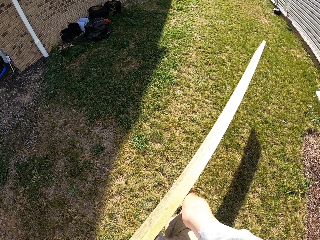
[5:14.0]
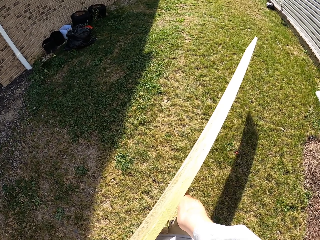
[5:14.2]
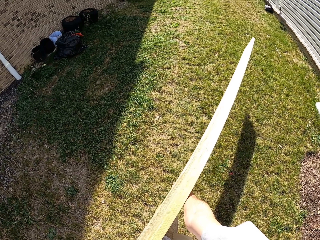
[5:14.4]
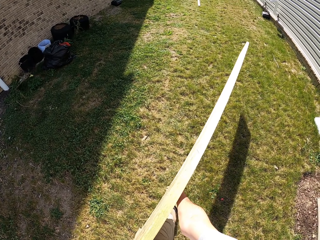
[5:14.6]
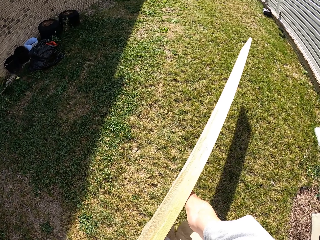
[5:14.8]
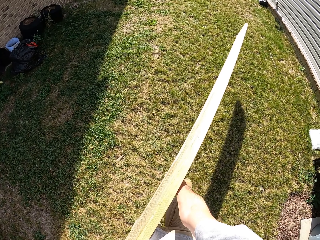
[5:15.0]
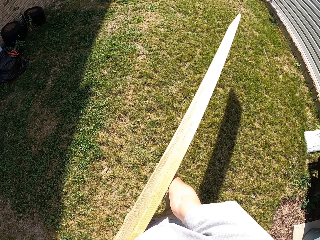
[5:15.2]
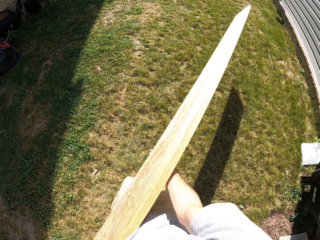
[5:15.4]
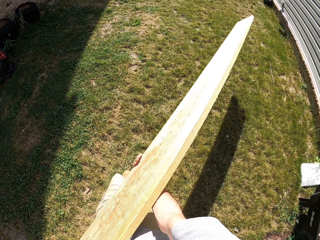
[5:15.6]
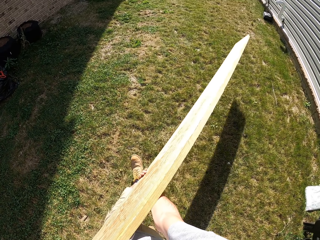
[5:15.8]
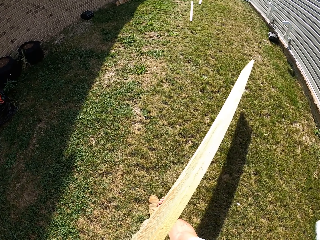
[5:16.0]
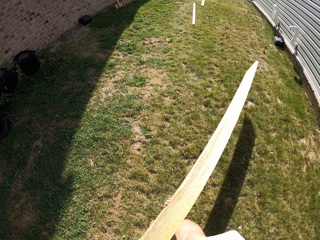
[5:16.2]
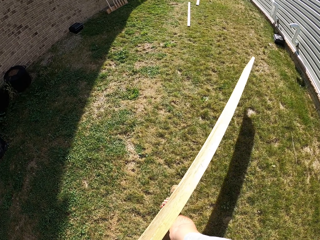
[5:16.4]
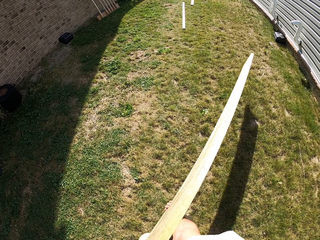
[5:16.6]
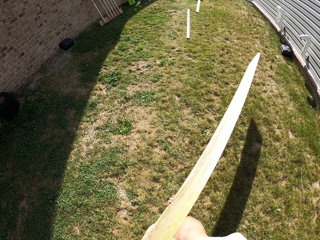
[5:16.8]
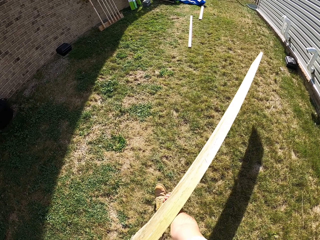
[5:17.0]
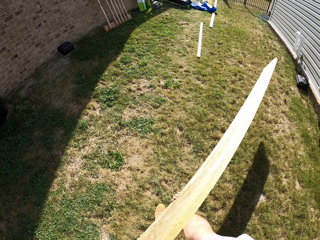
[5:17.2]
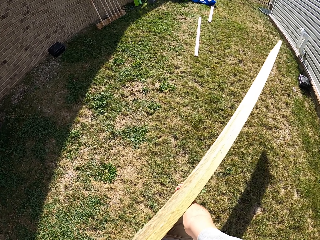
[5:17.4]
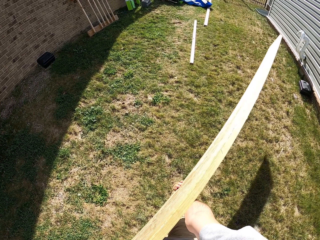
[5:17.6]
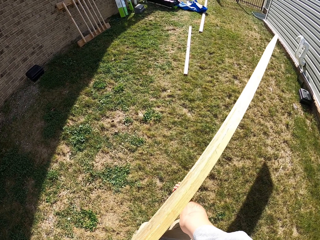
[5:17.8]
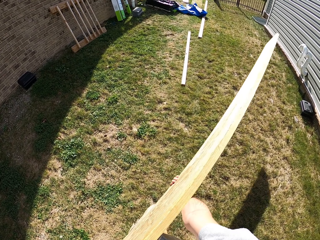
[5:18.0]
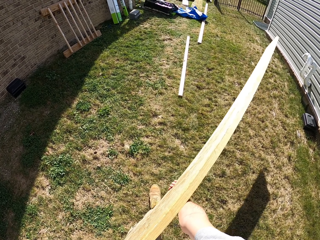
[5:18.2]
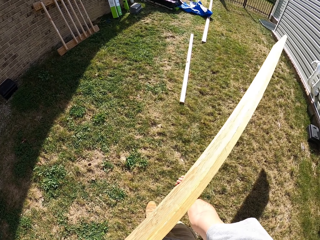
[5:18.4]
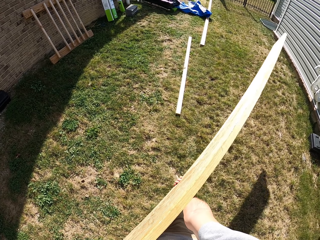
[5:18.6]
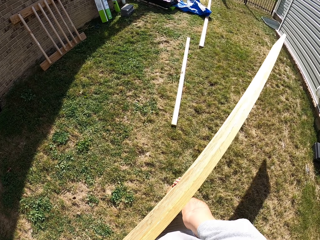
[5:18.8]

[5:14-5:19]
The camera wearer walks.

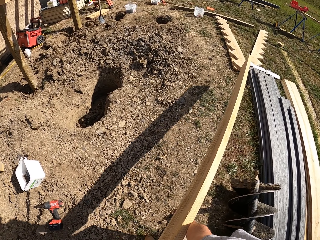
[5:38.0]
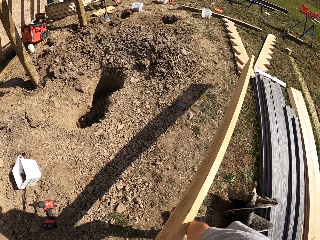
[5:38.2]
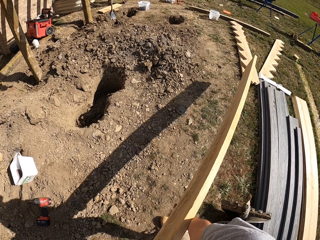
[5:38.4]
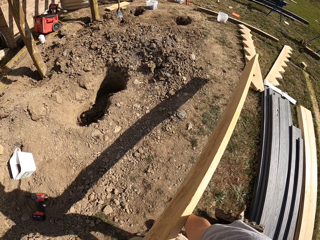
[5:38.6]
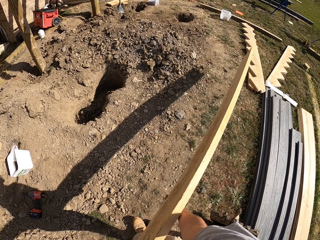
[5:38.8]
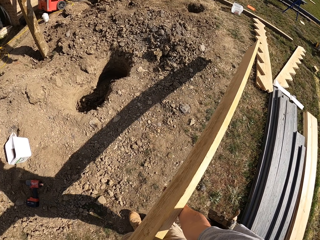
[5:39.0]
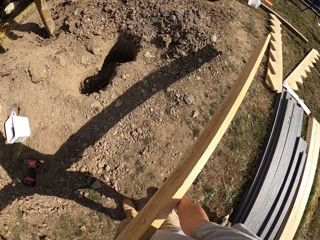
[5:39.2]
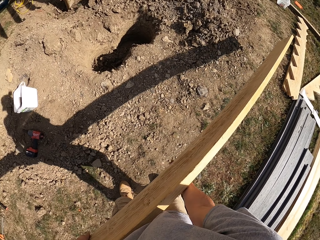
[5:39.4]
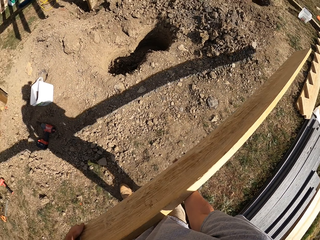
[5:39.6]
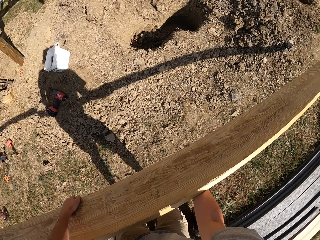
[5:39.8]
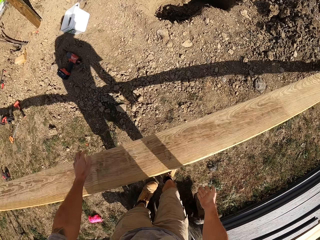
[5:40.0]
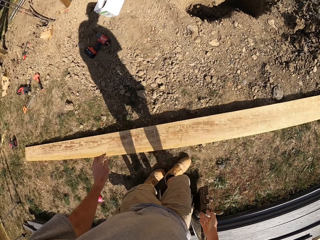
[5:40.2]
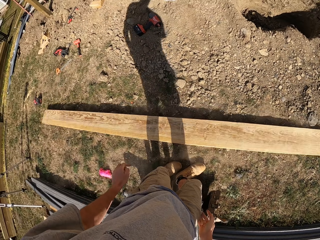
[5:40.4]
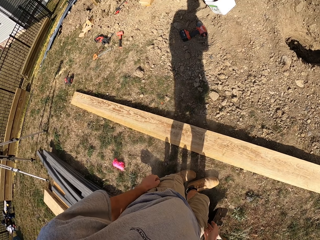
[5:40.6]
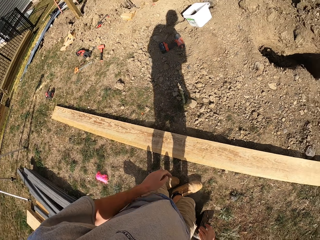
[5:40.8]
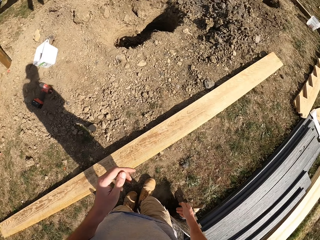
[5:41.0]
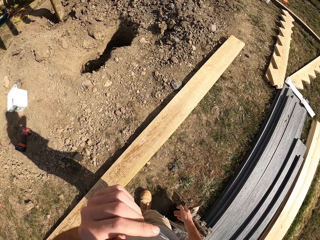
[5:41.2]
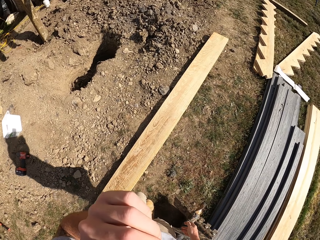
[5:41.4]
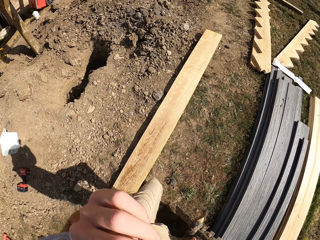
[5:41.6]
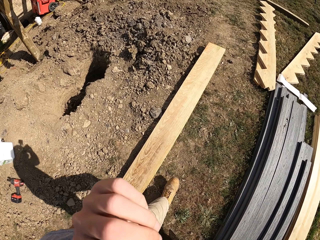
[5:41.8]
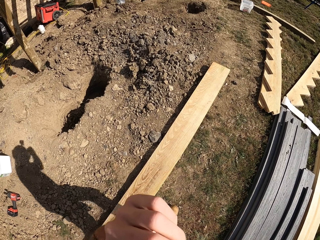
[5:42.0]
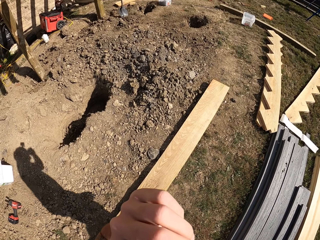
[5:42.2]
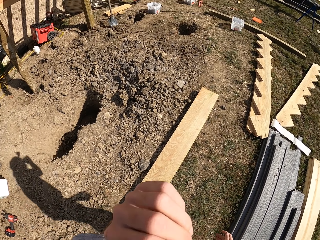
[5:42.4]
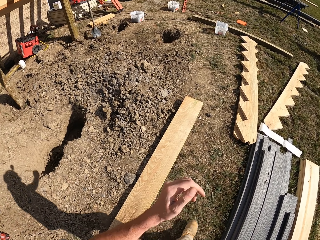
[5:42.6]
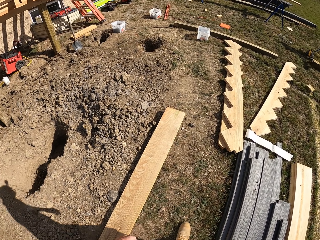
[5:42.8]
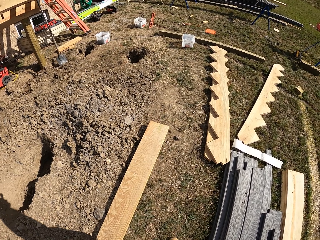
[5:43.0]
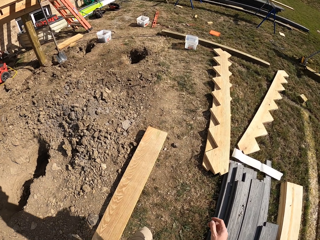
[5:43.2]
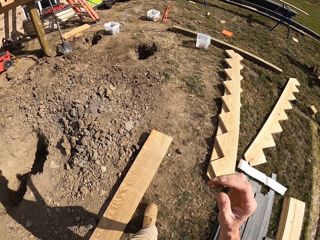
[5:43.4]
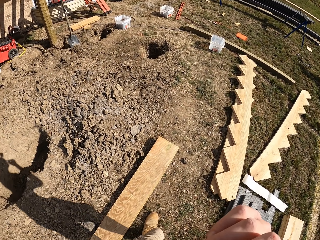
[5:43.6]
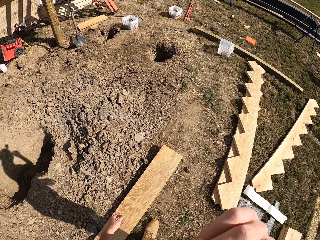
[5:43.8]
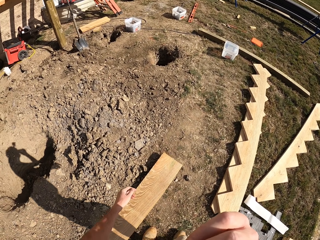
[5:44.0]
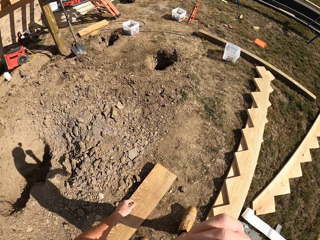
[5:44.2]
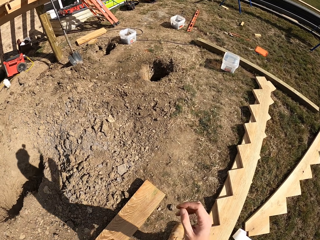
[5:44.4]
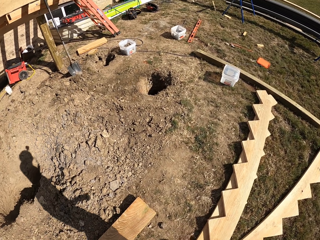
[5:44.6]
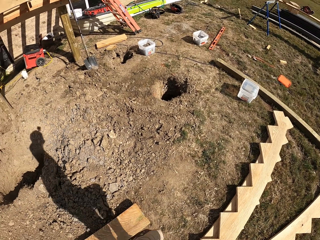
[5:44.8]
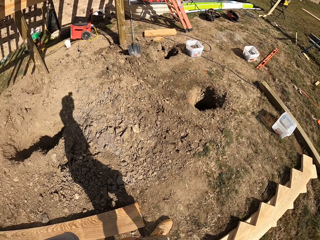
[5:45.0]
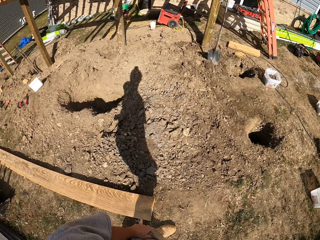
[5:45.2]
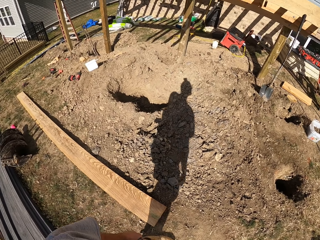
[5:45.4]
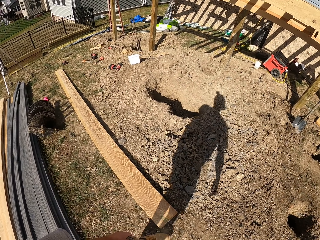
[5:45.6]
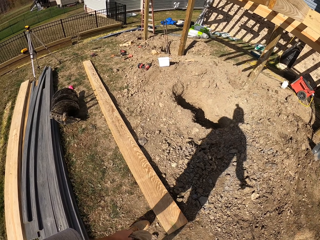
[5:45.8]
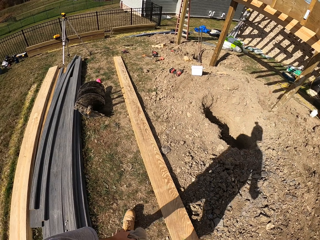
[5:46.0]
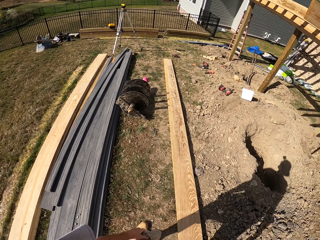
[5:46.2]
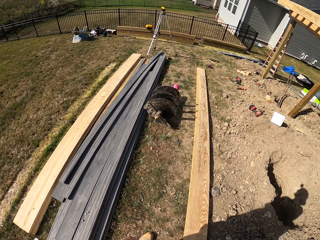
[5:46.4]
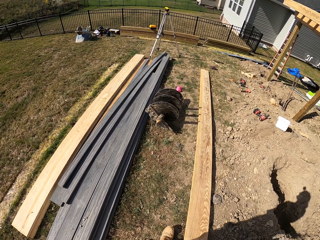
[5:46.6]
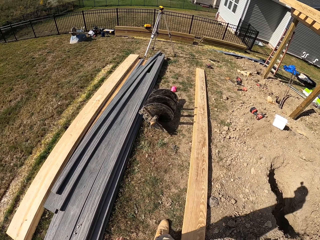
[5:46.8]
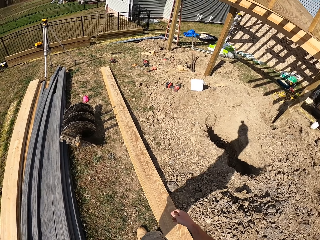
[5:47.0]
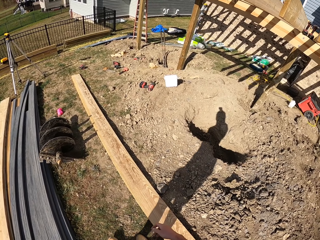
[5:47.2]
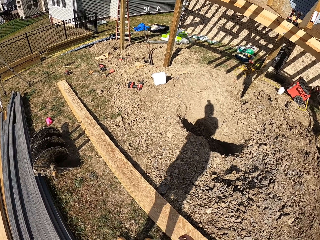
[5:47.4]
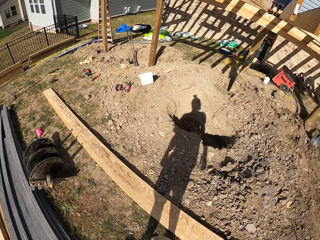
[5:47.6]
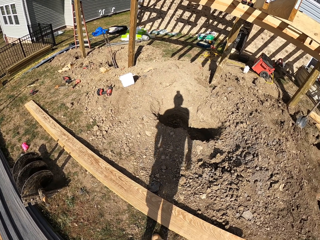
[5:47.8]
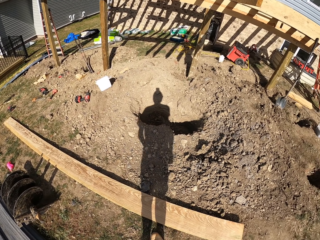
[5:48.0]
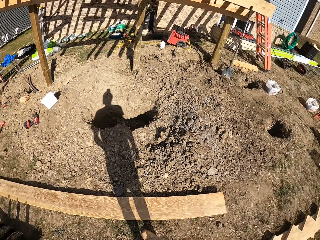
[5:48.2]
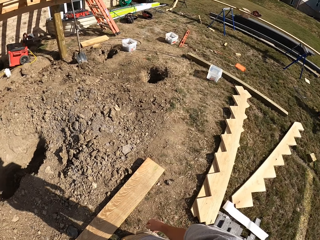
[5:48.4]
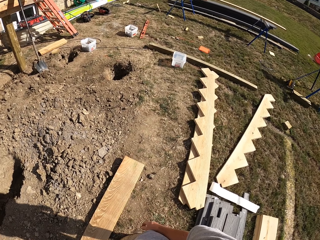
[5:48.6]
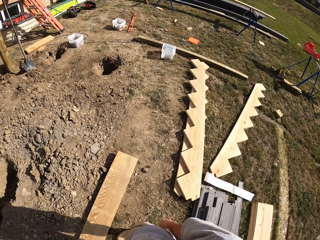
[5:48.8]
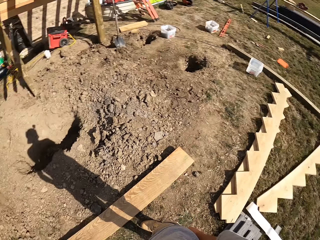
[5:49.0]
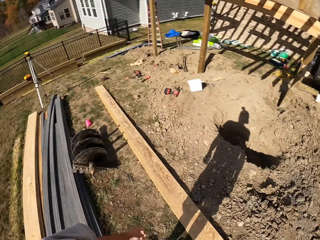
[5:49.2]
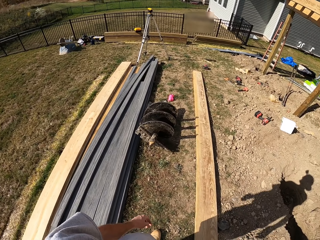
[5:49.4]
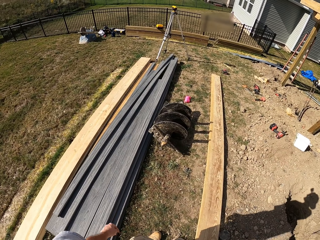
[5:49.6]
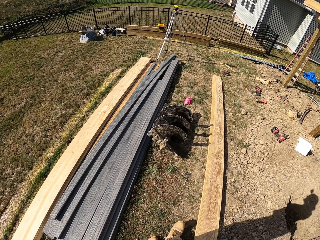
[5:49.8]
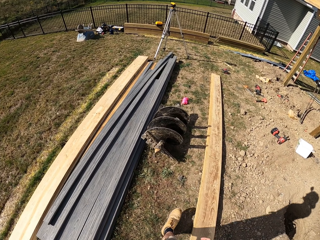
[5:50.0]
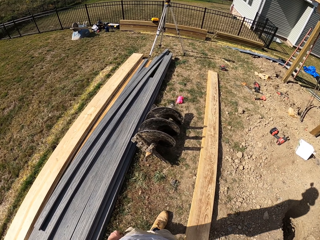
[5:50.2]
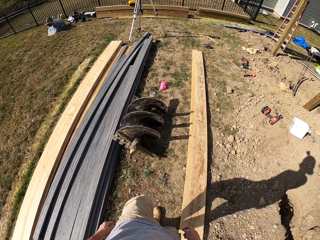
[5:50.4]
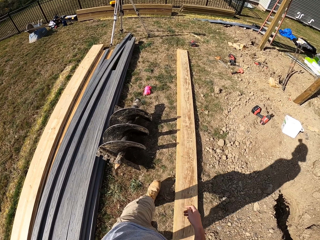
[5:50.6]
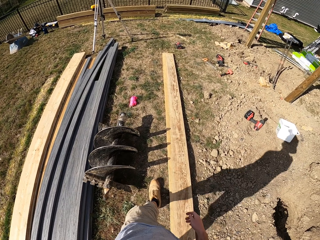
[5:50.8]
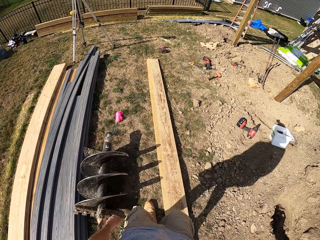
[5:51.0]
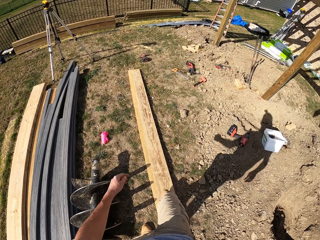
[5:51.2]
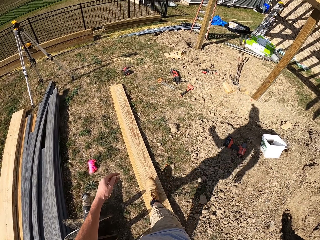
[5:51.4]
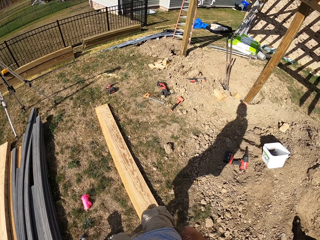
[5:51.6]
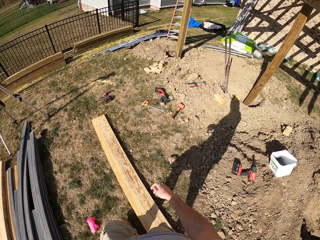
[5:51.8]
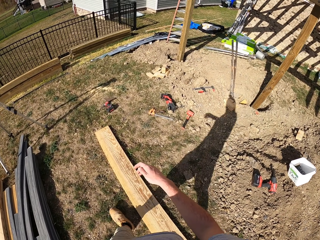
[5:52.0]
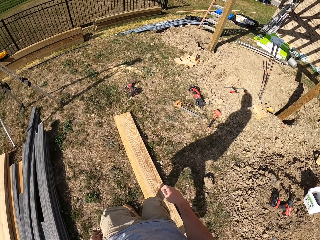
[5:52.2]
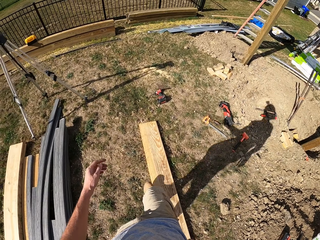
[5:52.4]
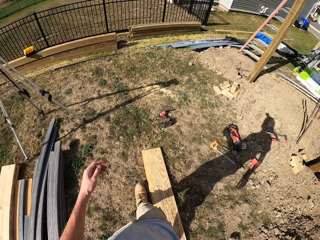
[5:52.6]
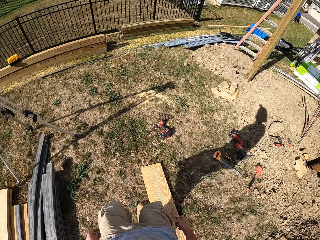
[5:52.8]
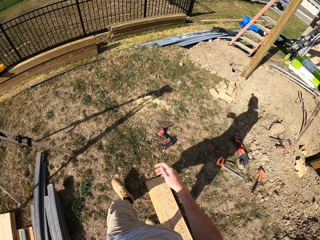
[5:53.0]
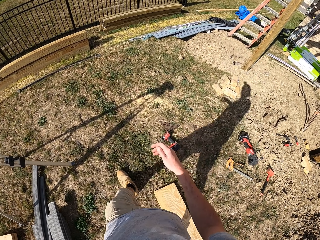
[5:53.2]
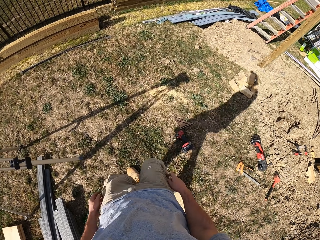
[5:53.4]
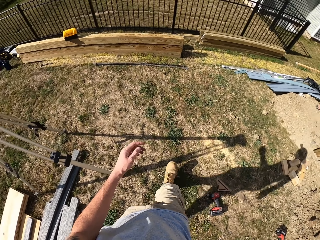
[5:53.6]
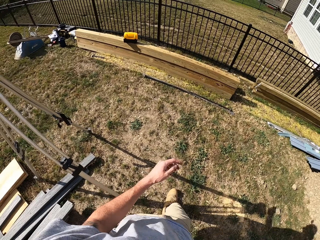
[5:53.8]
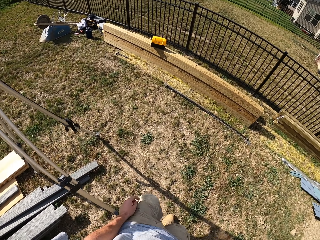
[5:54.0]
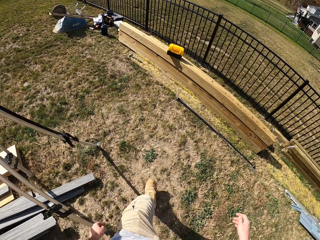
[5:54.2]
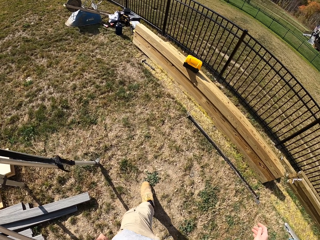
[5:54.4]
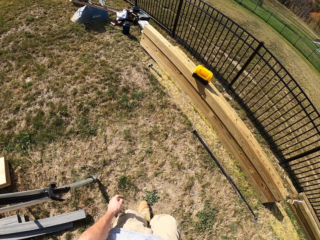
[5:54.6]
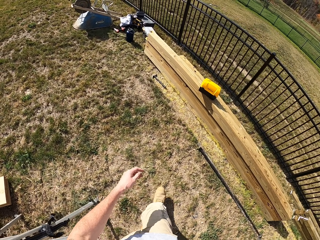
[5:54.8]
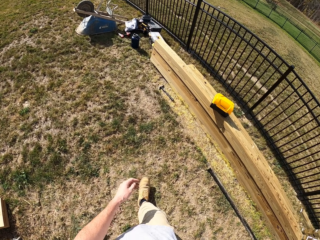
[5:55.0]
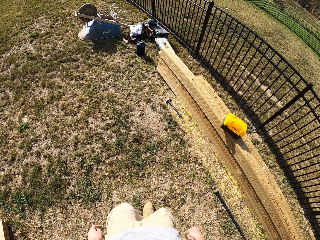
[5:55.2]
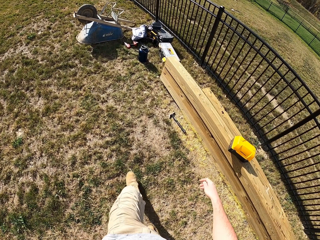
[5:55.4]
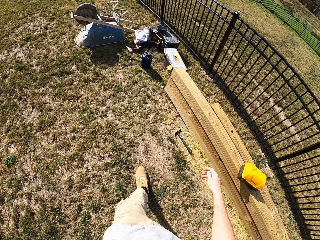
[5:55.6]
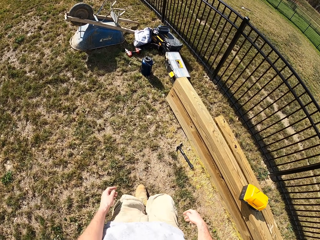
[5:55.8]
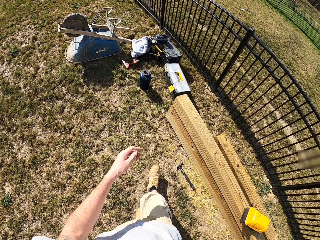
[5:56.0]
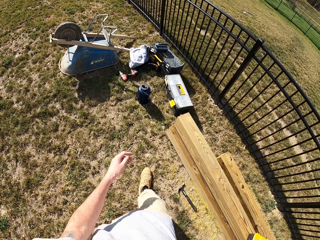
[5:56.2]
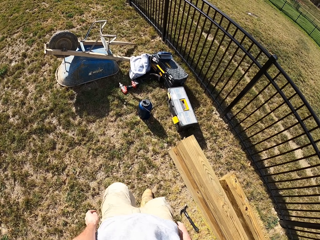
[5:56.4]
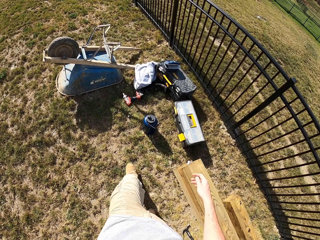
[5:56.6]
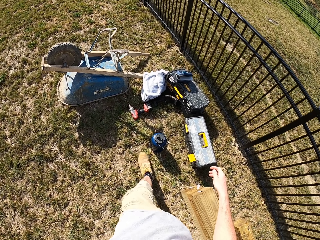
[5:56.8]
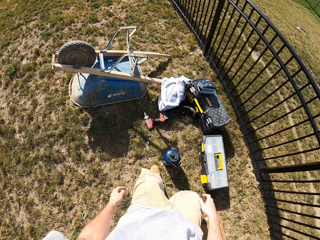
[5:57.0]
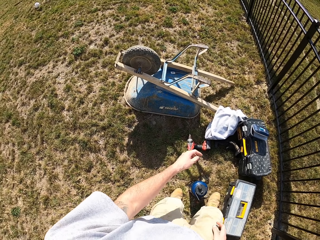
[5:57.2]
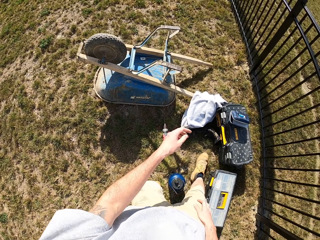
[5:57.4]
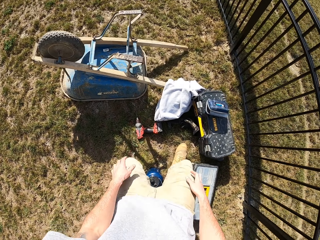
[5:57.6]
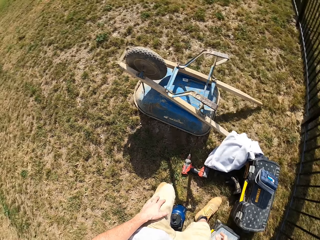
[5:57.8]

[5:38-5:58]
The camera wearer puts the wood on the ground. They walk around, fix the camera, walk around, look around, and walk around.
